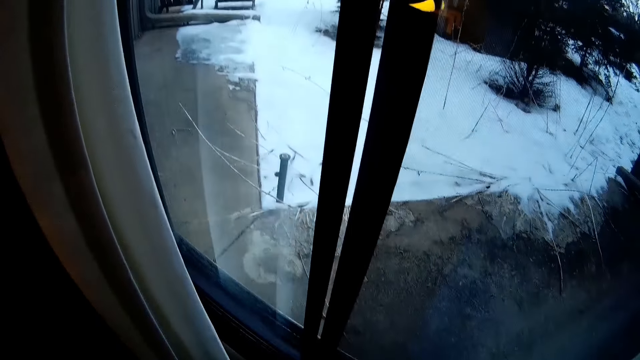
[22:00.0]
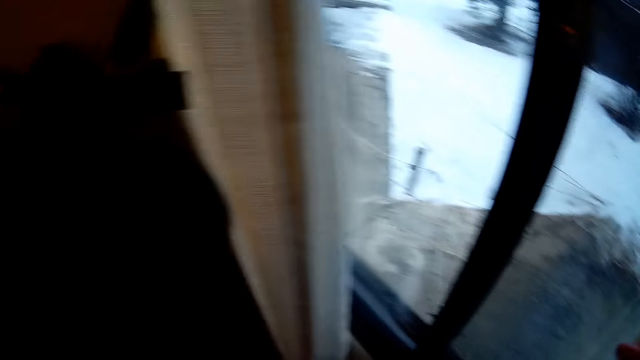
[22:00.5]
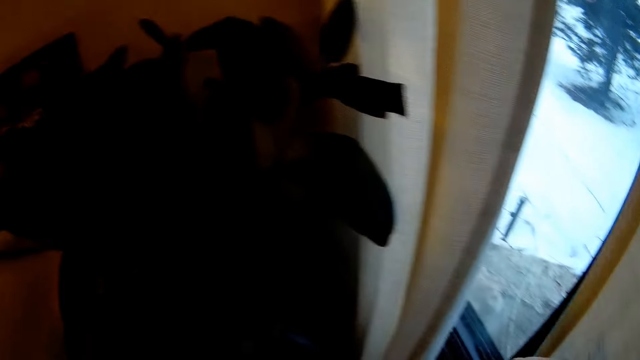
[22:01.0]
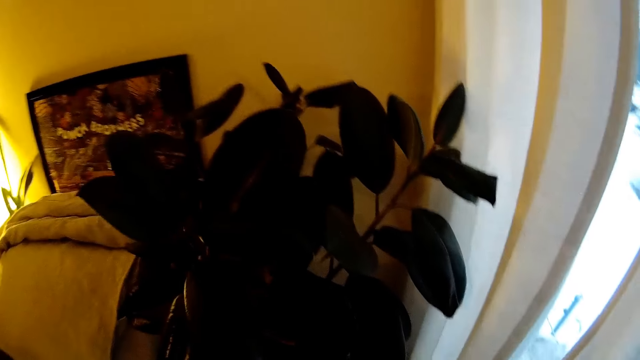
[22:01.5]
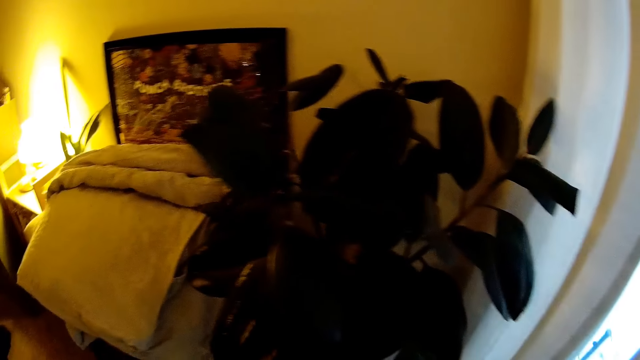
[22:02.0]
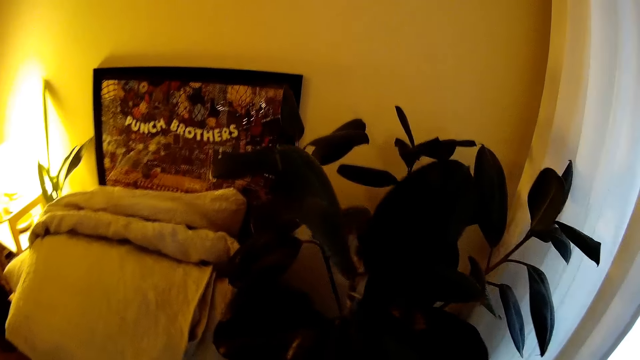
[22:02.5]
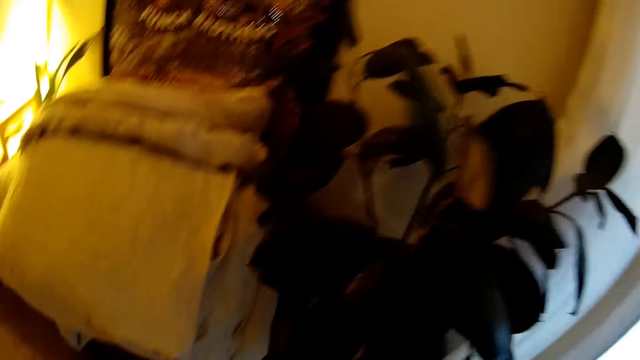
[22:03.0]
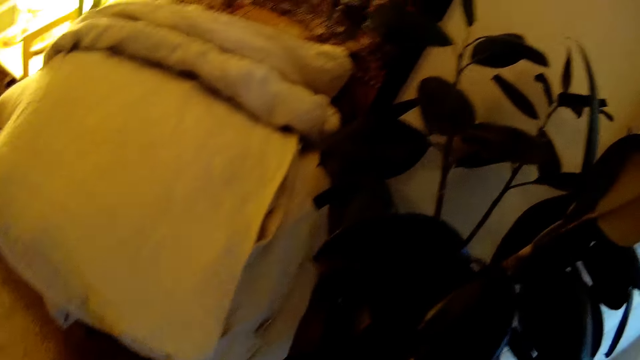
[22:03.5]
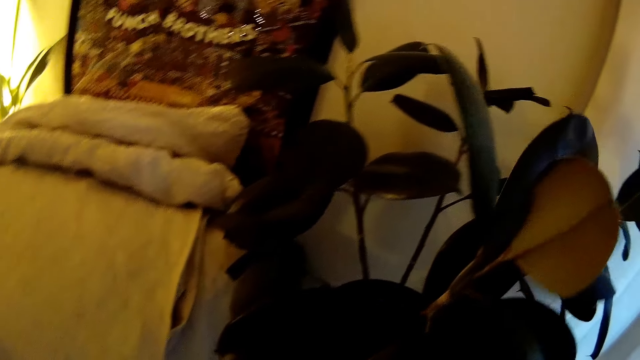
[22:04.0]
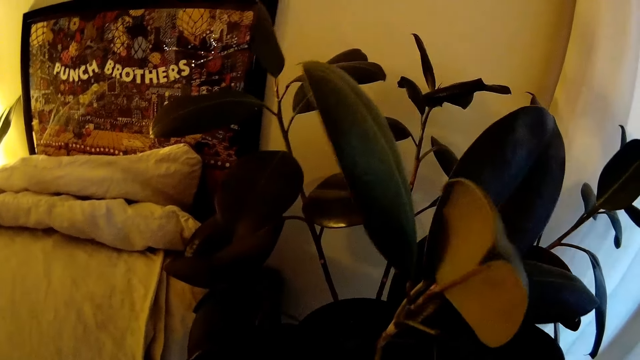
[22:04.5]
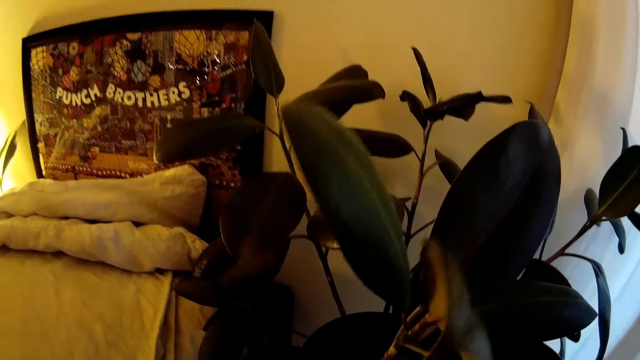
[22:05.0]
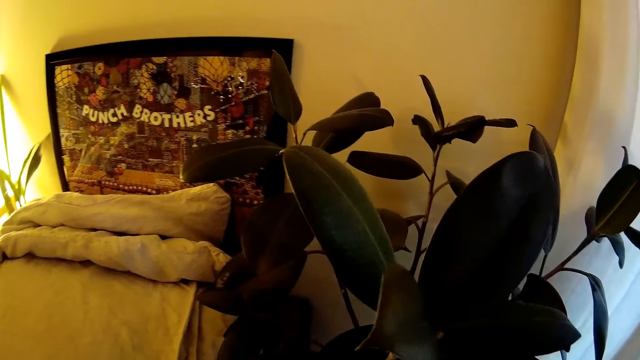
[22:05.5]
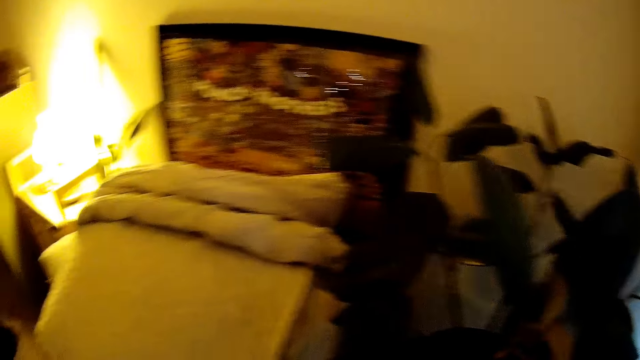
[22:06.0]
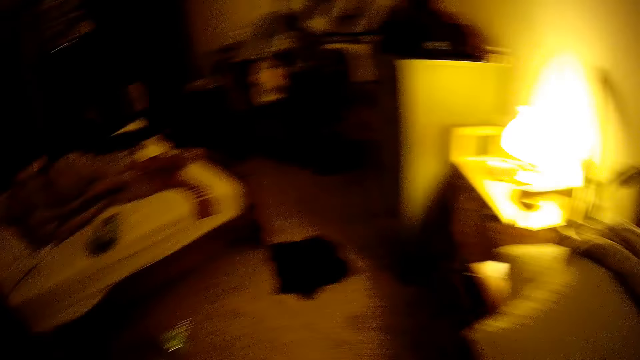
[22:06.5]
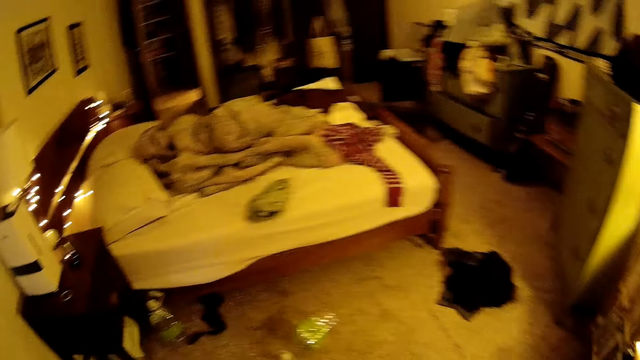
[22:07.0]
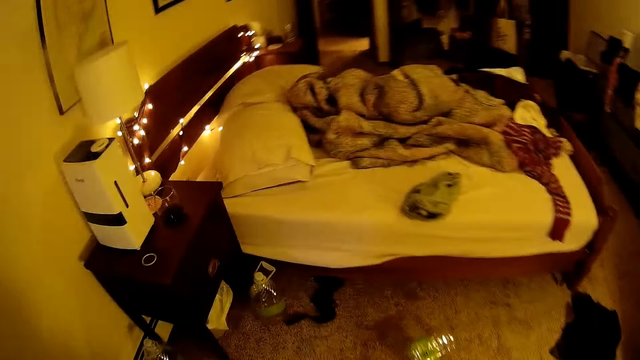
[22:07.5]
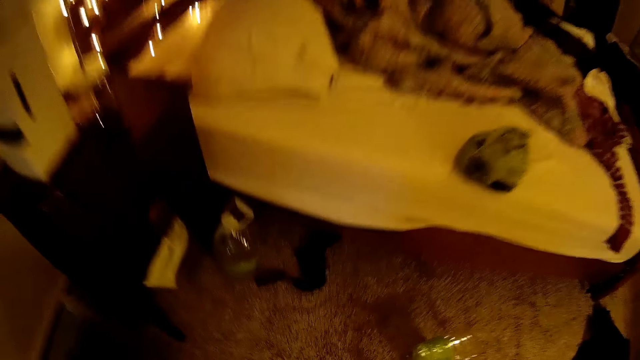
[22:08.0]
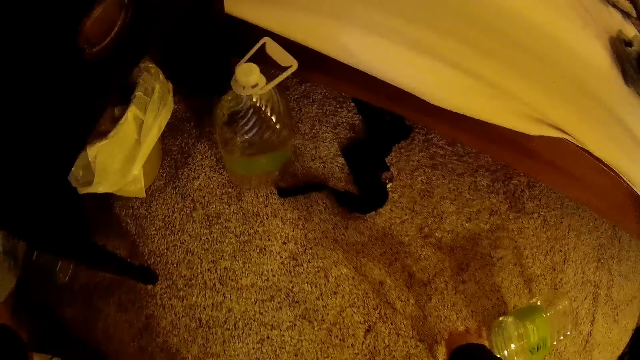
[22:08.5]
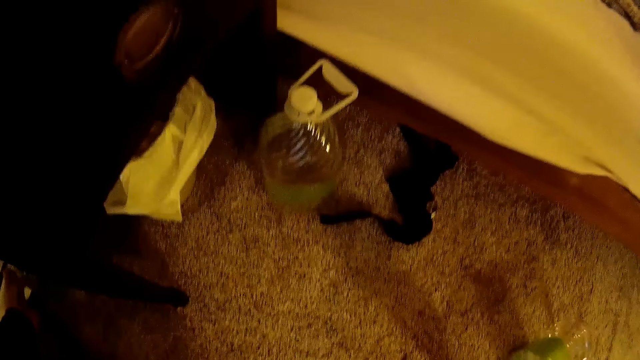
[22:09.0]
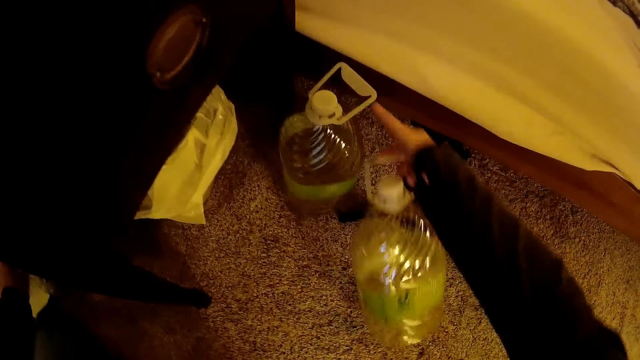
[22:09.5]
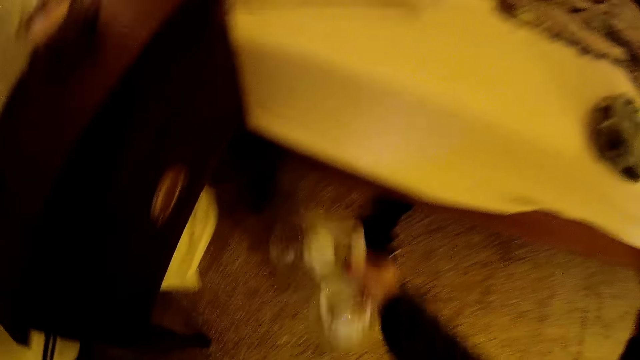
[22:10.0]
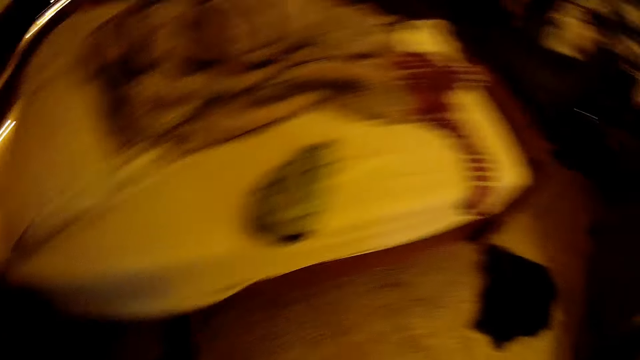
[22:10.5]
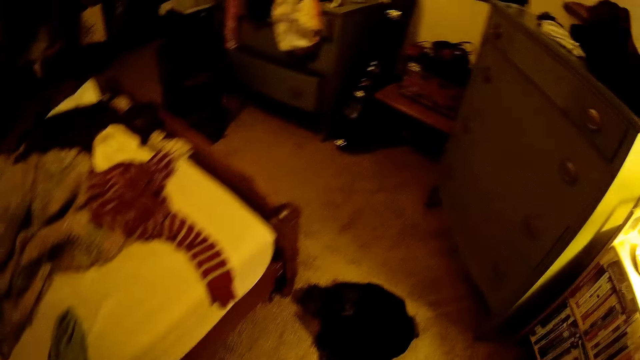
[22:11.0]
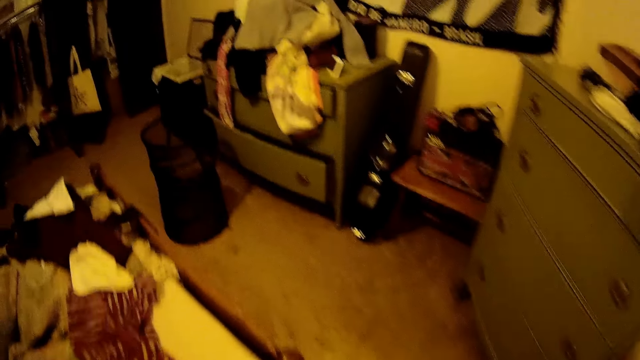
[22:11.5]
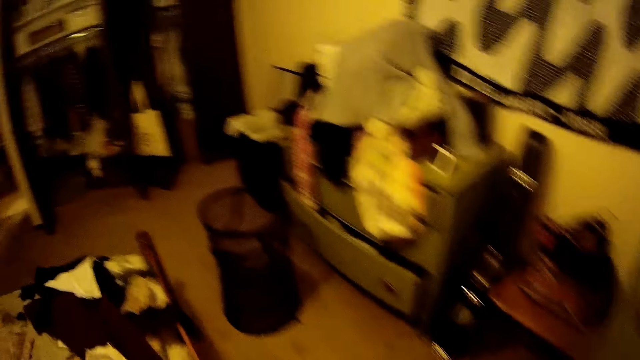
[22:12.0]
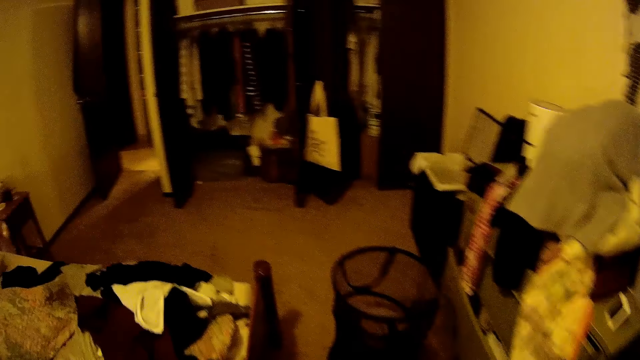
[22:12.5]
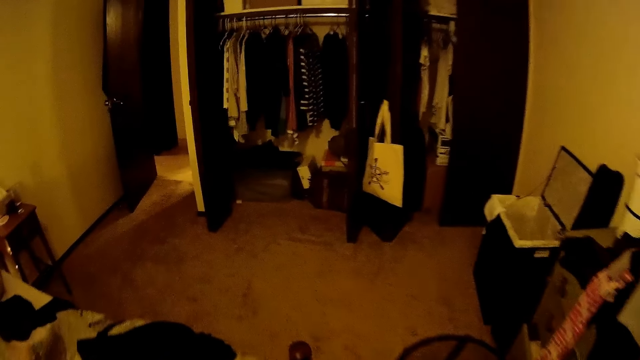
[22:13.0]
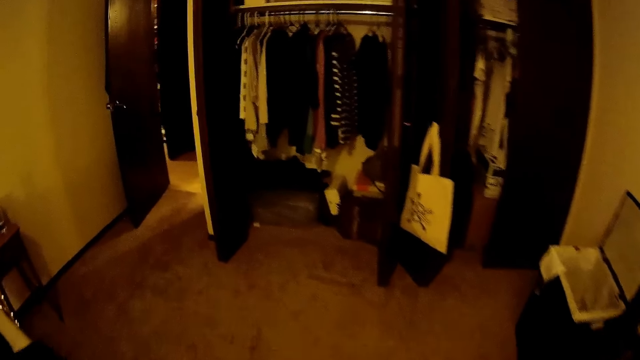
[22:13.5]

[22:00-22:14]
The camera wearer looks around the house. She picks a water bottle from the floor with her right hand. She picks the water bottle from the floor with her right hand again. She walks around the house.

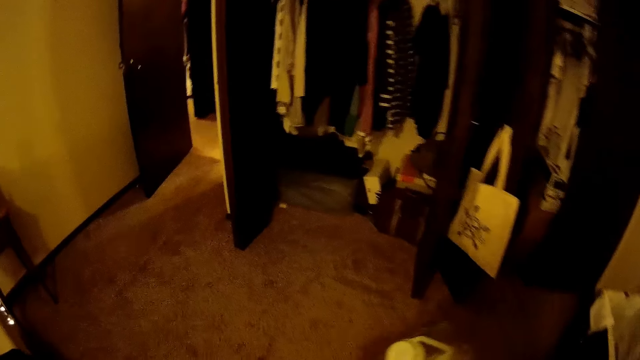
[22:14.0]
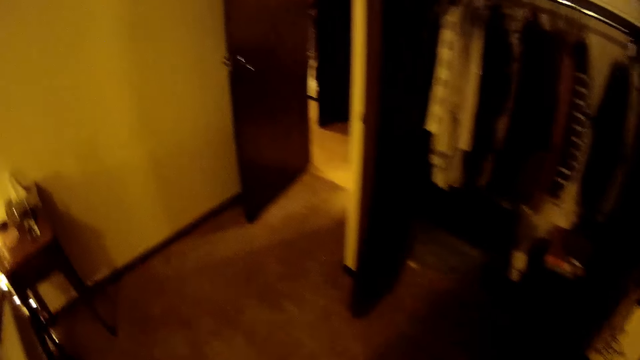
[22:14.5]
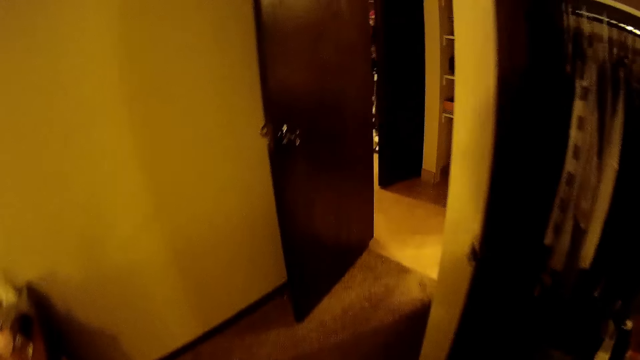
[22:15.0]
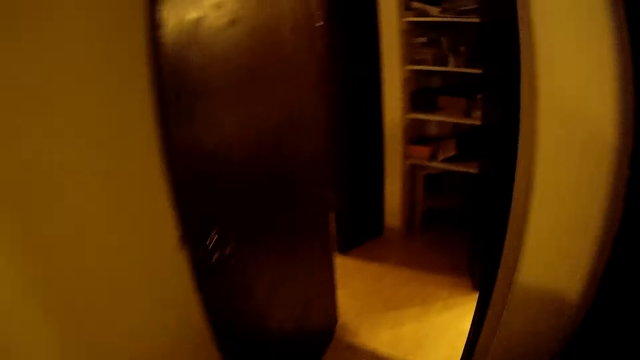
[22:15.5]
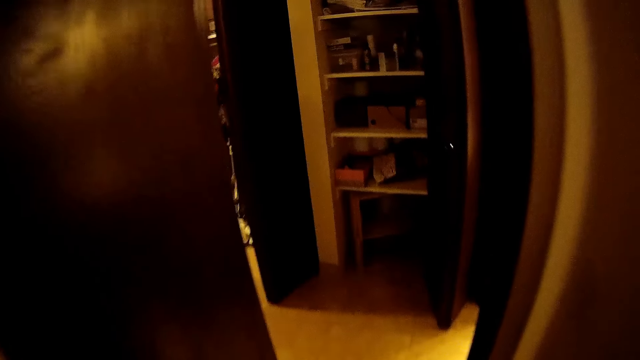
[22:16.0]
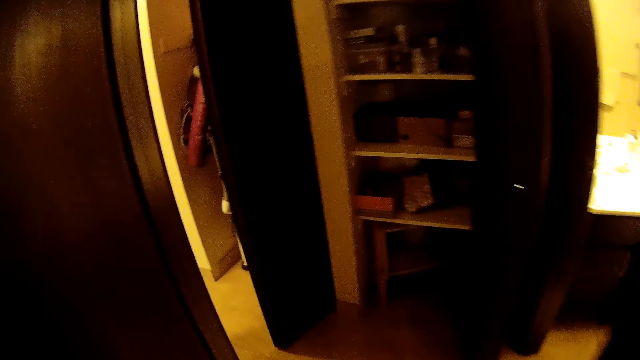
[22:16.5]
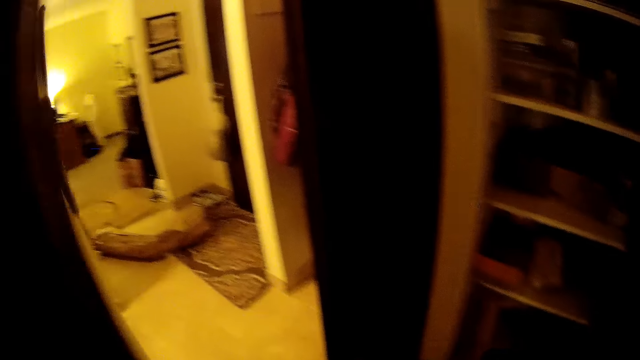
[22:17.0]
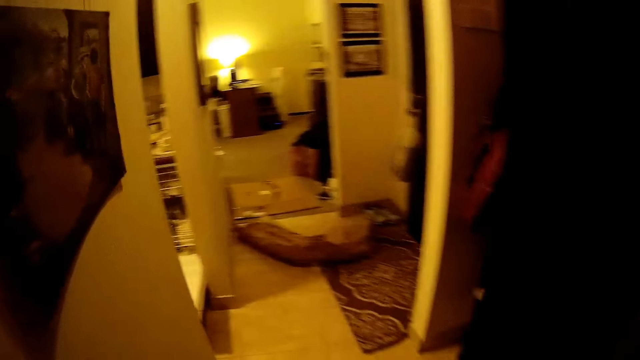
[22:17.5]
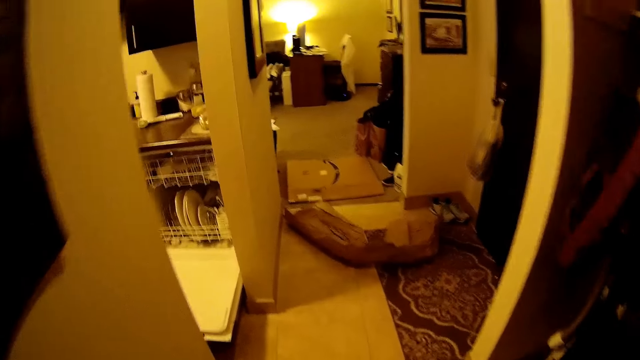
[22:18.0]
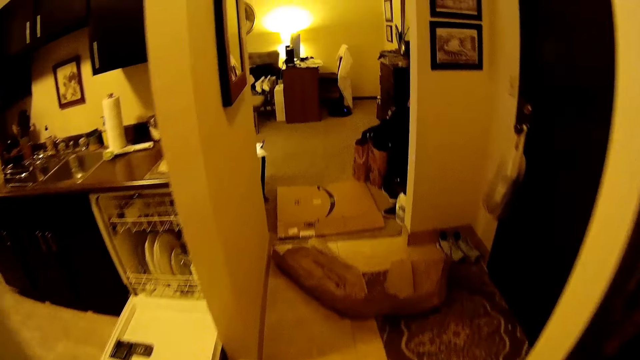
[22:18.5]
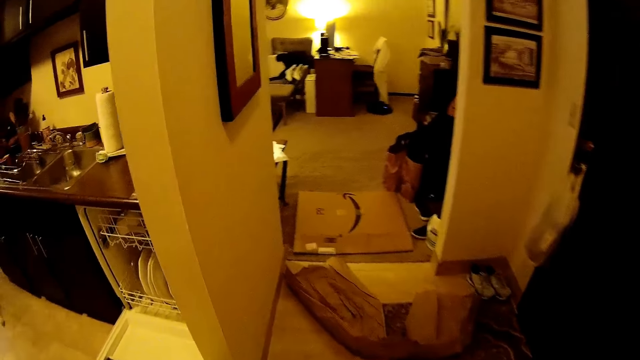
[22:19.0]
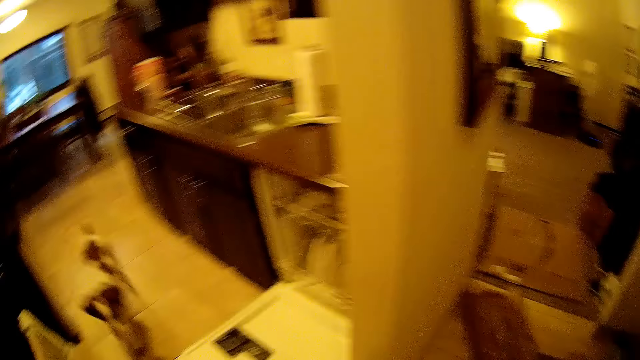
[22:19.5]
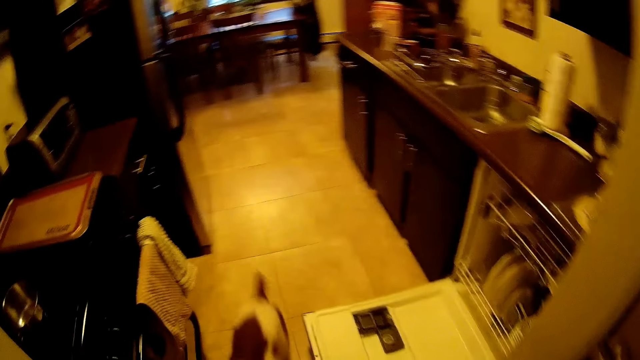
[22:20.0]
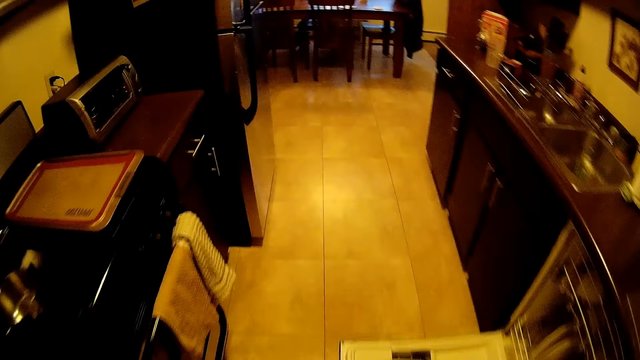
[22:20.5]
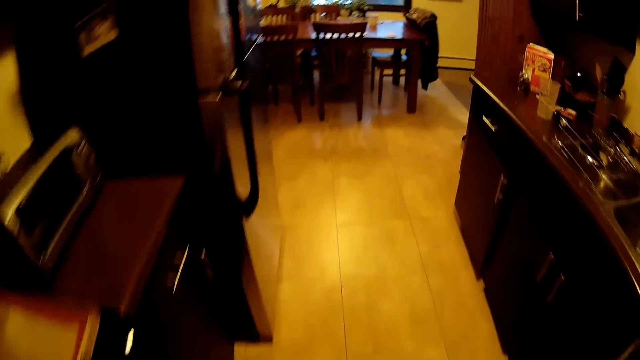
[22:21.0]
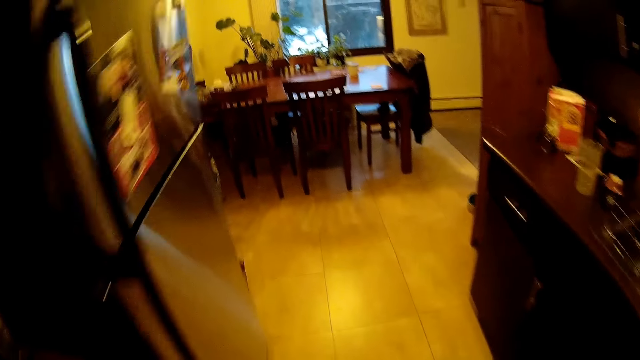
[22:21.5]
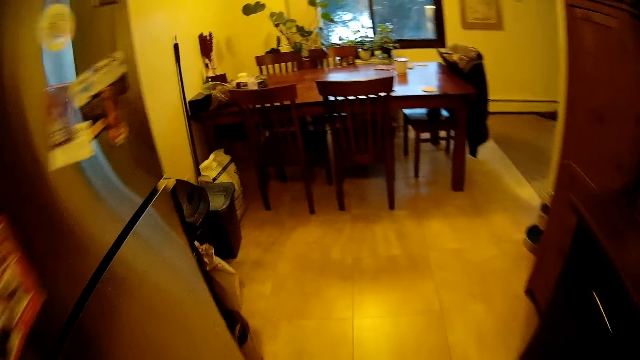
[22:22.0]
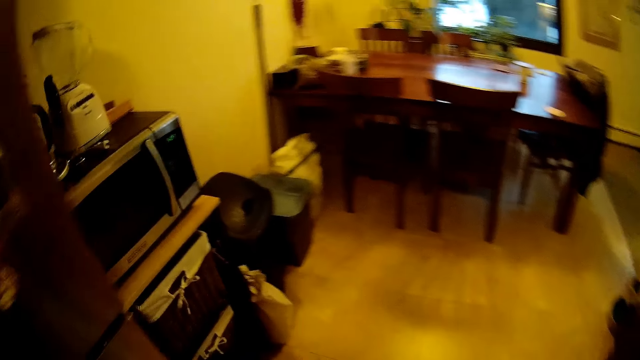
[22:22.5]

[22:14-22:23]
The camera wearer walks out of the bedroom. They enter the kitchen.
